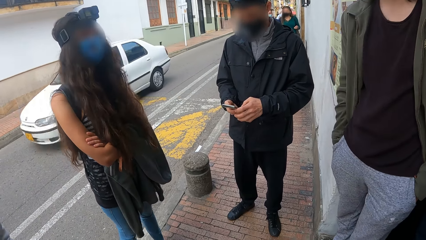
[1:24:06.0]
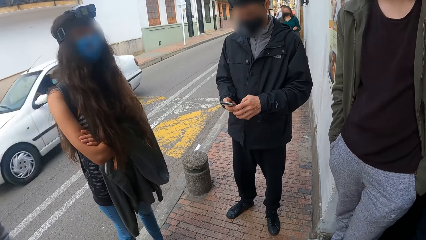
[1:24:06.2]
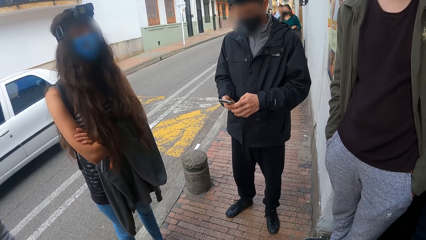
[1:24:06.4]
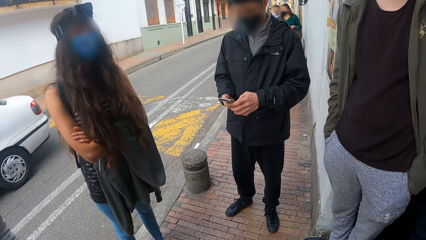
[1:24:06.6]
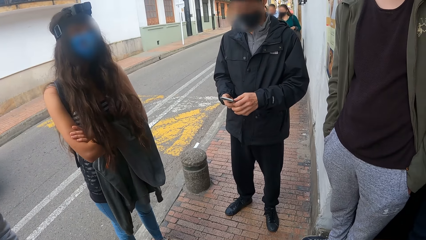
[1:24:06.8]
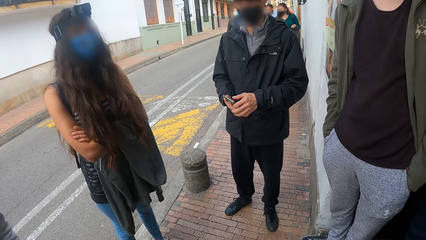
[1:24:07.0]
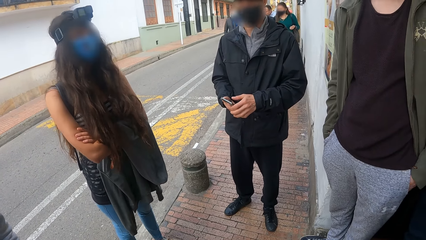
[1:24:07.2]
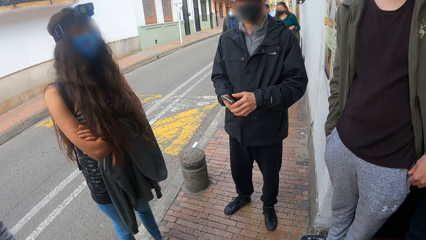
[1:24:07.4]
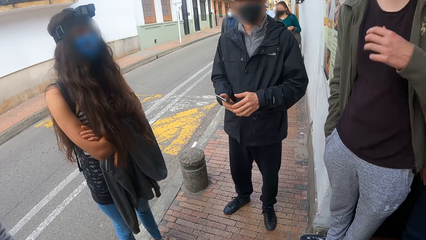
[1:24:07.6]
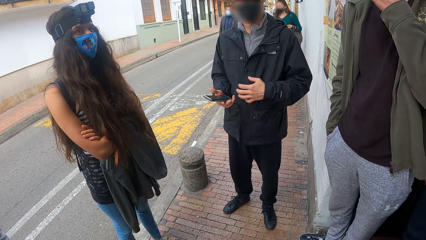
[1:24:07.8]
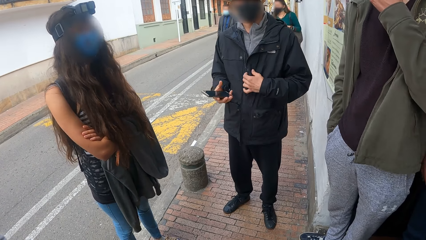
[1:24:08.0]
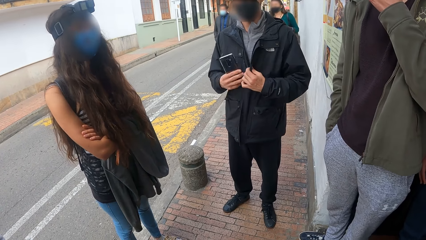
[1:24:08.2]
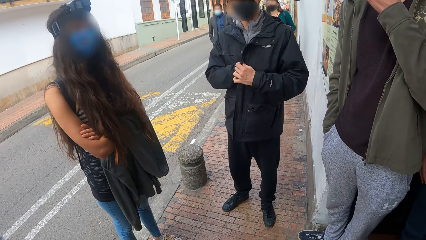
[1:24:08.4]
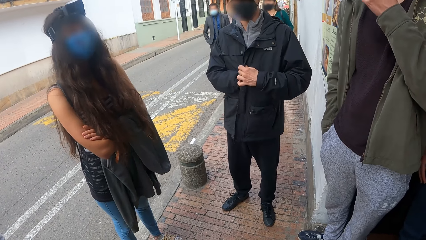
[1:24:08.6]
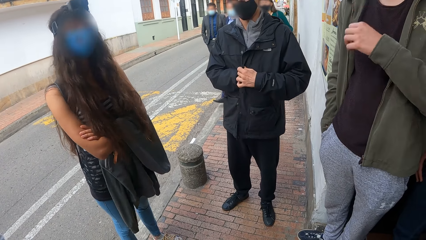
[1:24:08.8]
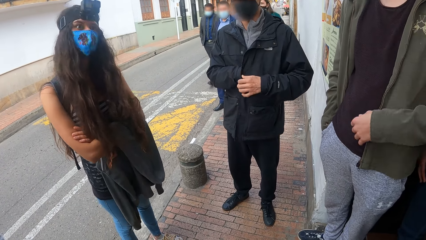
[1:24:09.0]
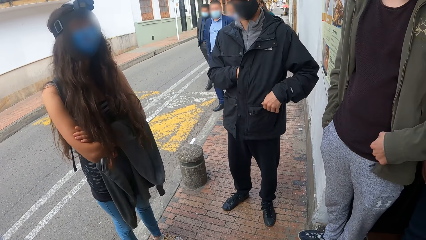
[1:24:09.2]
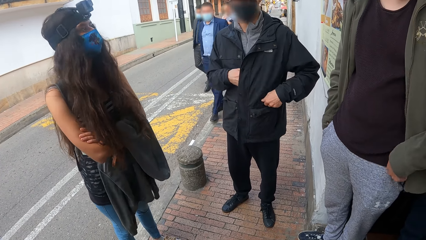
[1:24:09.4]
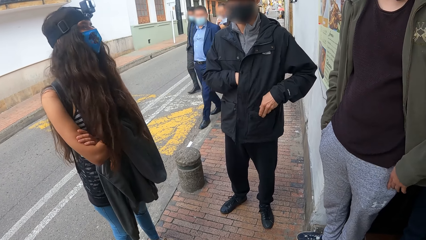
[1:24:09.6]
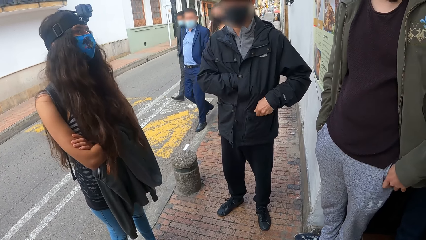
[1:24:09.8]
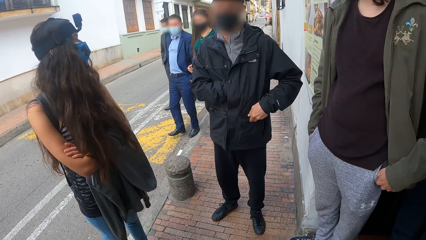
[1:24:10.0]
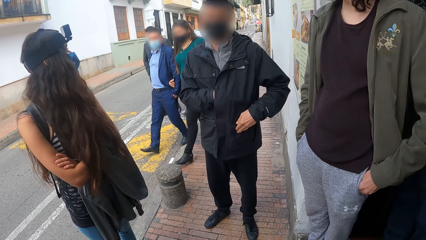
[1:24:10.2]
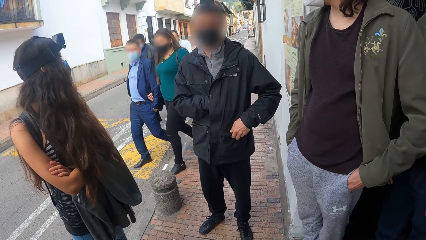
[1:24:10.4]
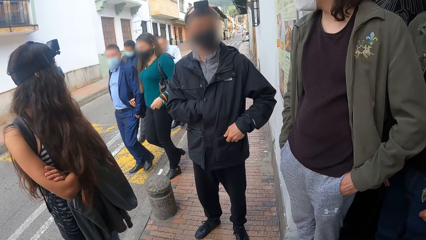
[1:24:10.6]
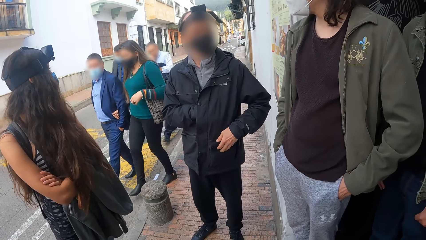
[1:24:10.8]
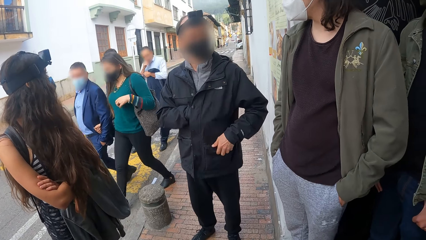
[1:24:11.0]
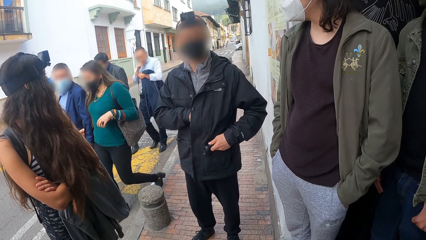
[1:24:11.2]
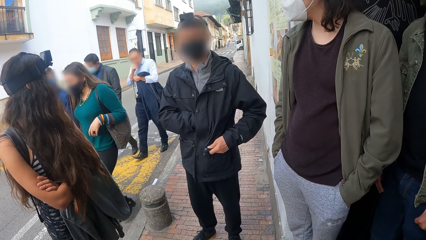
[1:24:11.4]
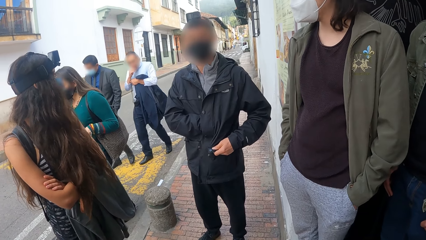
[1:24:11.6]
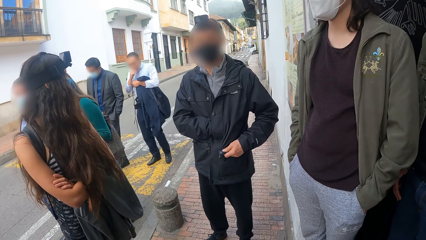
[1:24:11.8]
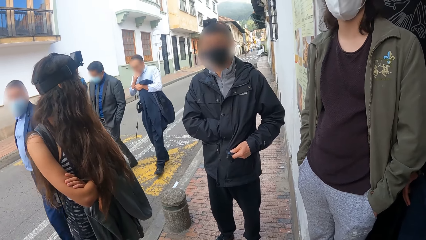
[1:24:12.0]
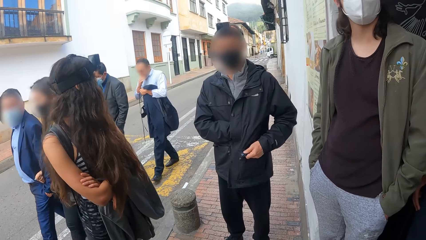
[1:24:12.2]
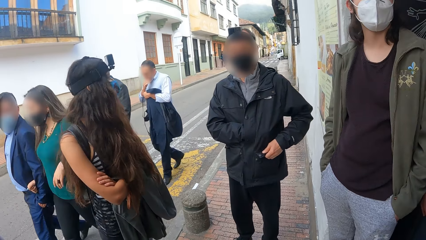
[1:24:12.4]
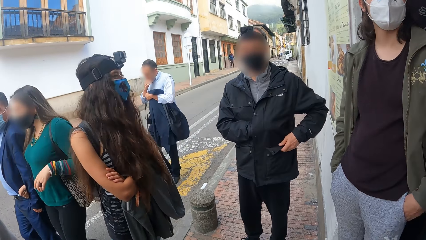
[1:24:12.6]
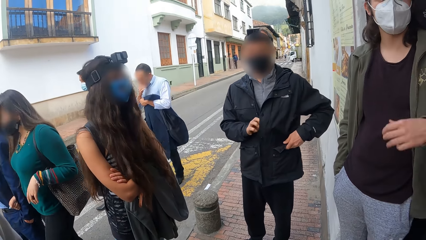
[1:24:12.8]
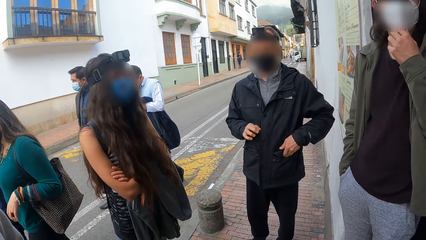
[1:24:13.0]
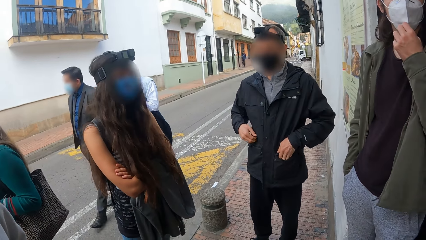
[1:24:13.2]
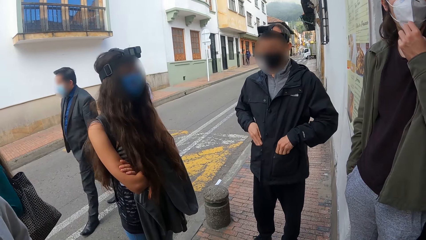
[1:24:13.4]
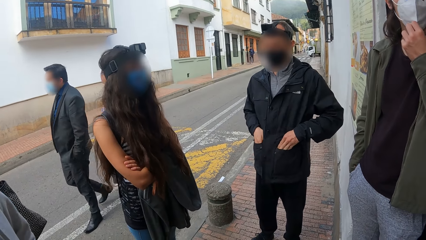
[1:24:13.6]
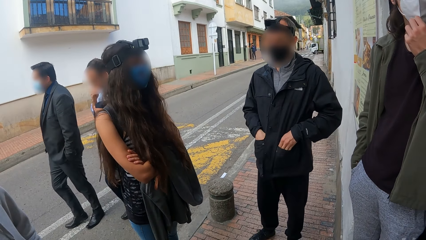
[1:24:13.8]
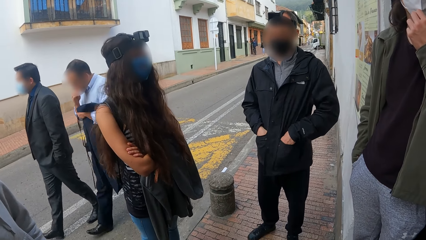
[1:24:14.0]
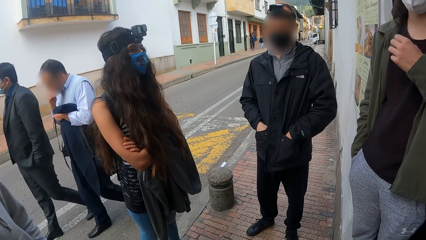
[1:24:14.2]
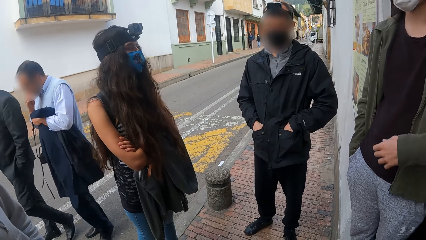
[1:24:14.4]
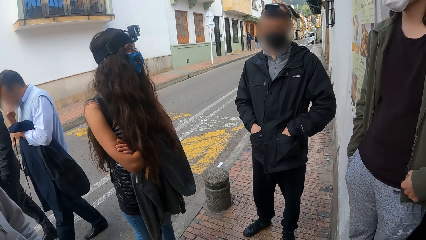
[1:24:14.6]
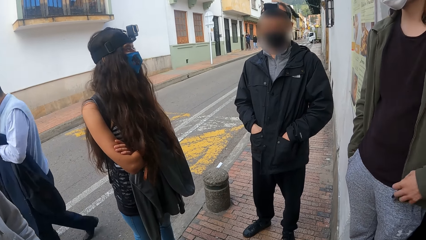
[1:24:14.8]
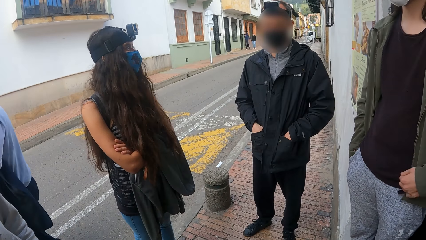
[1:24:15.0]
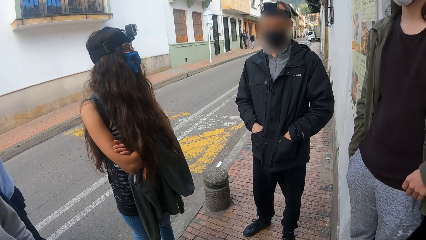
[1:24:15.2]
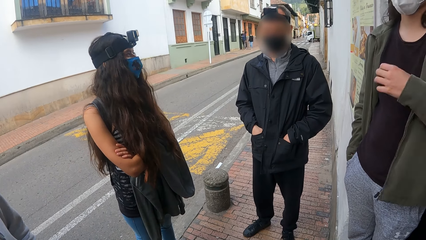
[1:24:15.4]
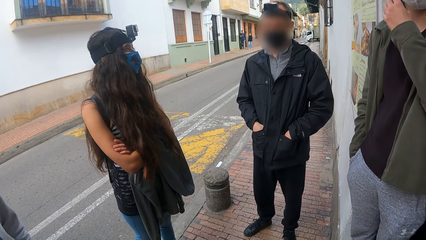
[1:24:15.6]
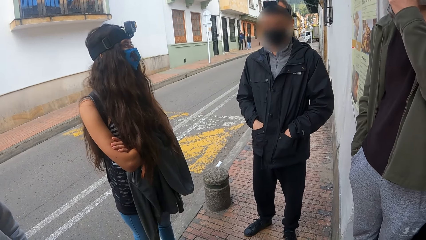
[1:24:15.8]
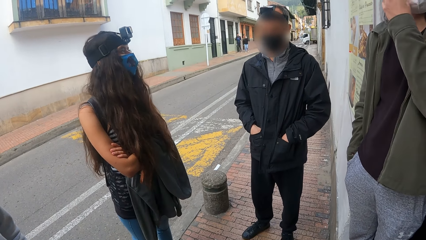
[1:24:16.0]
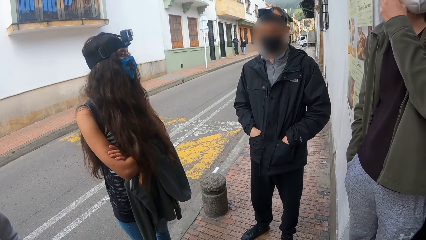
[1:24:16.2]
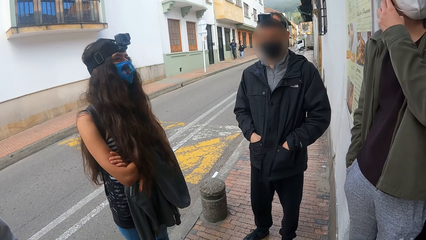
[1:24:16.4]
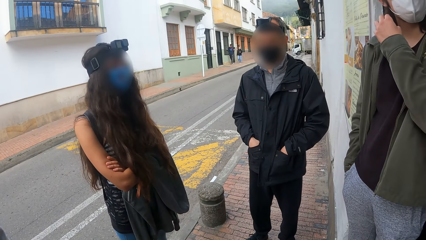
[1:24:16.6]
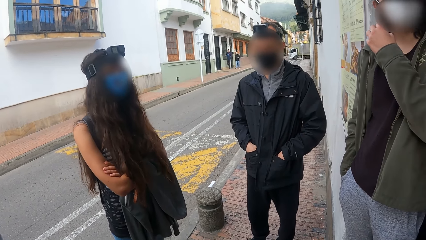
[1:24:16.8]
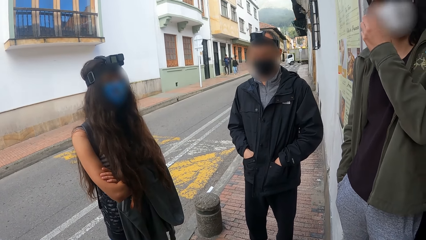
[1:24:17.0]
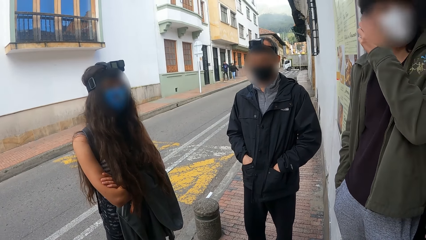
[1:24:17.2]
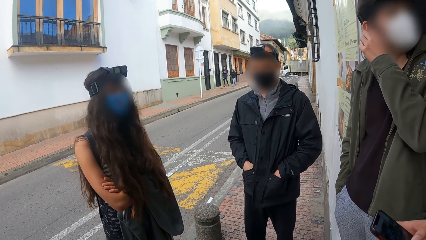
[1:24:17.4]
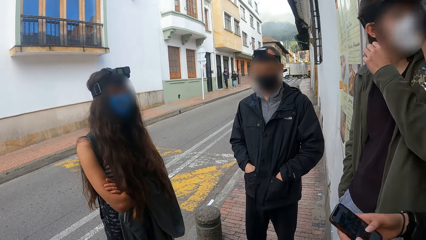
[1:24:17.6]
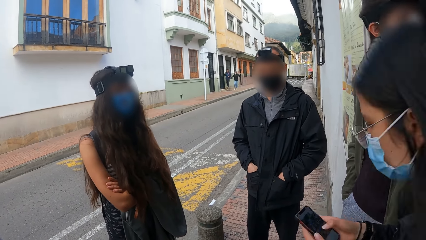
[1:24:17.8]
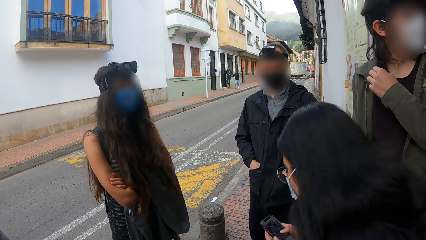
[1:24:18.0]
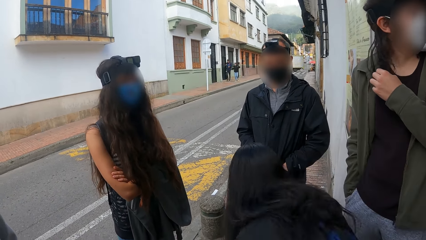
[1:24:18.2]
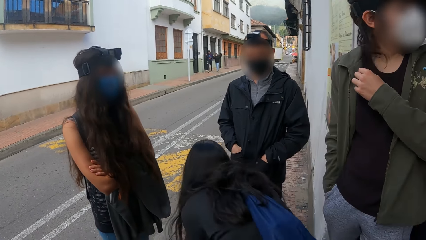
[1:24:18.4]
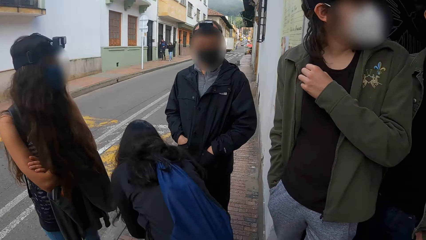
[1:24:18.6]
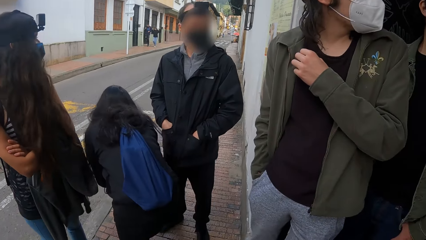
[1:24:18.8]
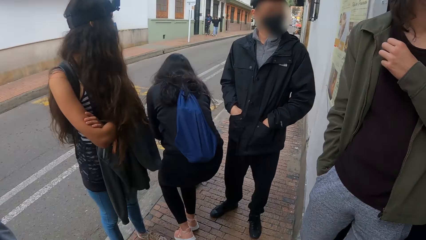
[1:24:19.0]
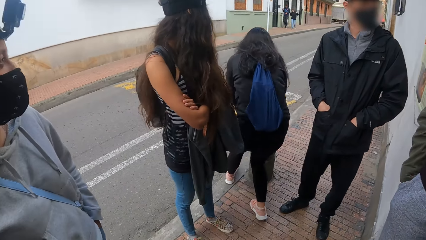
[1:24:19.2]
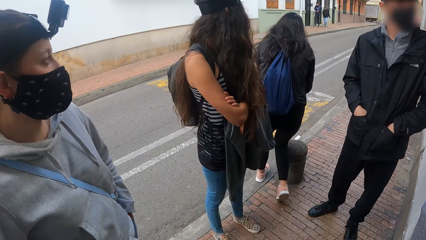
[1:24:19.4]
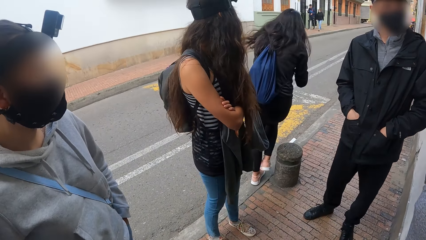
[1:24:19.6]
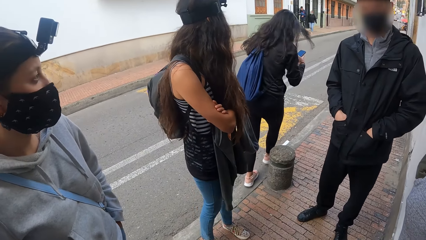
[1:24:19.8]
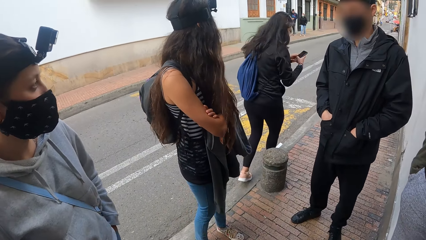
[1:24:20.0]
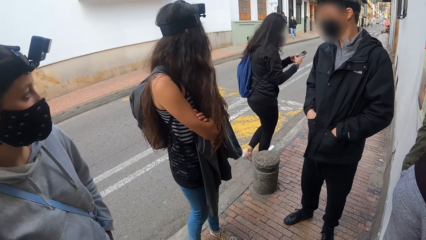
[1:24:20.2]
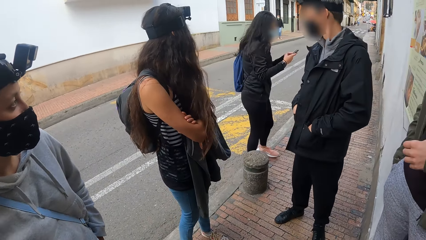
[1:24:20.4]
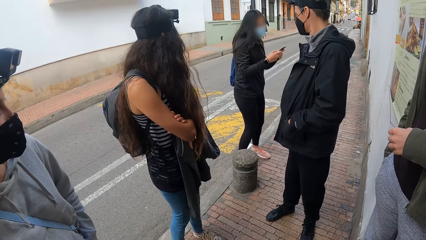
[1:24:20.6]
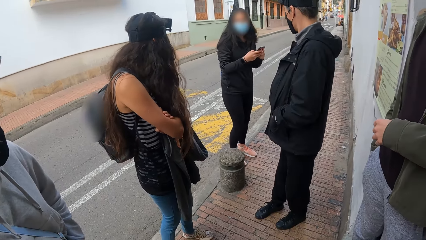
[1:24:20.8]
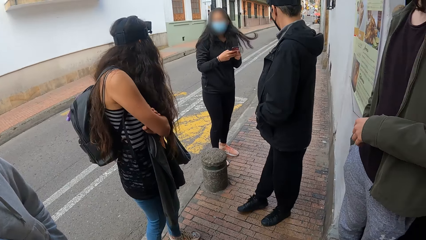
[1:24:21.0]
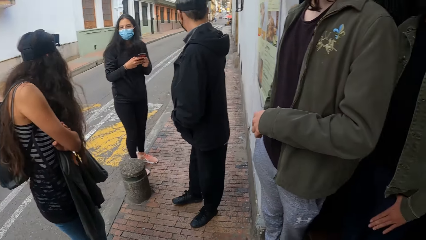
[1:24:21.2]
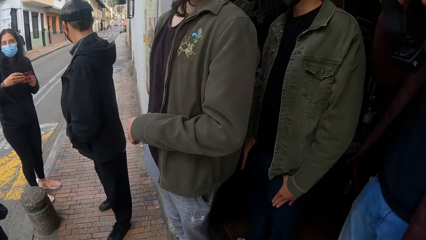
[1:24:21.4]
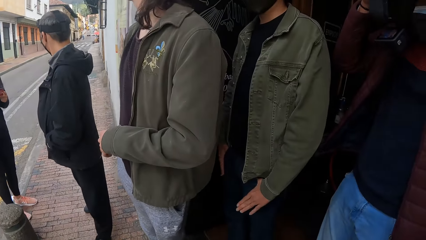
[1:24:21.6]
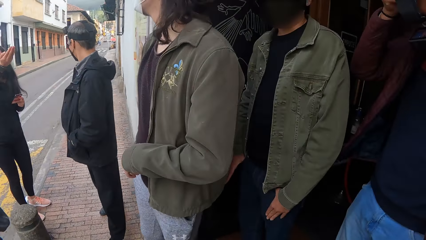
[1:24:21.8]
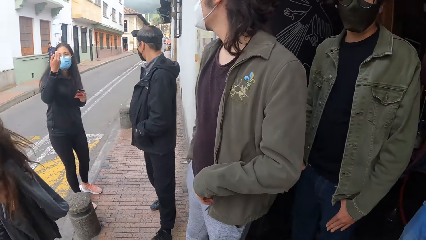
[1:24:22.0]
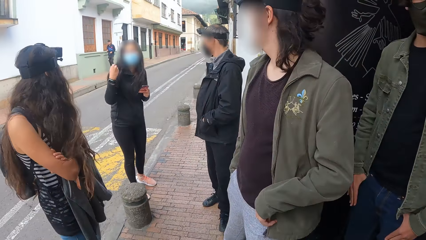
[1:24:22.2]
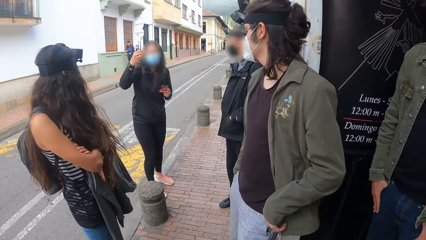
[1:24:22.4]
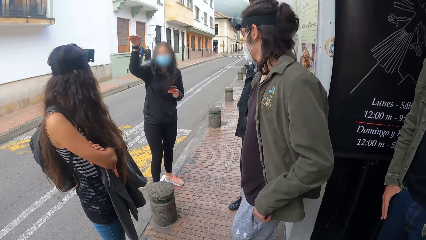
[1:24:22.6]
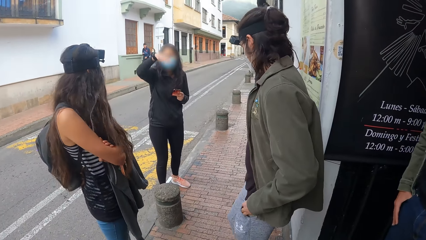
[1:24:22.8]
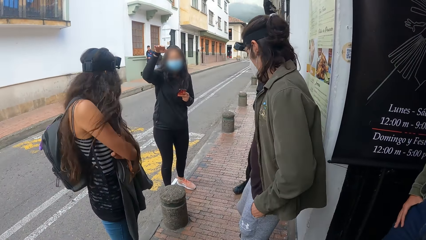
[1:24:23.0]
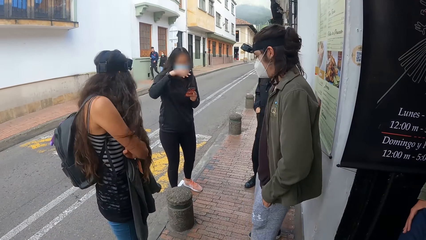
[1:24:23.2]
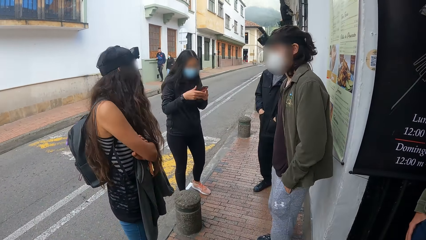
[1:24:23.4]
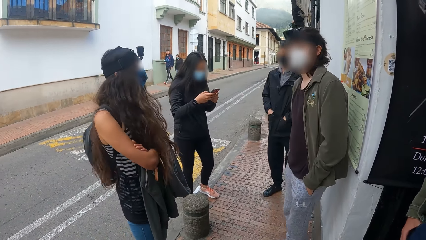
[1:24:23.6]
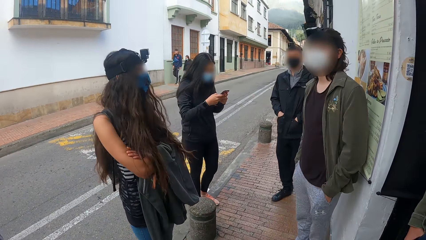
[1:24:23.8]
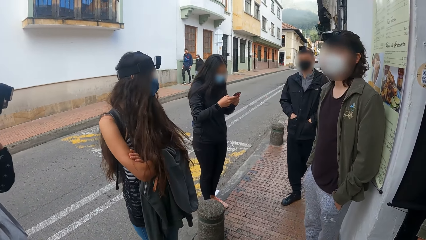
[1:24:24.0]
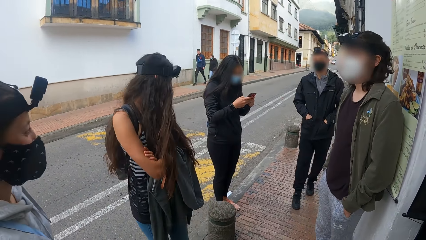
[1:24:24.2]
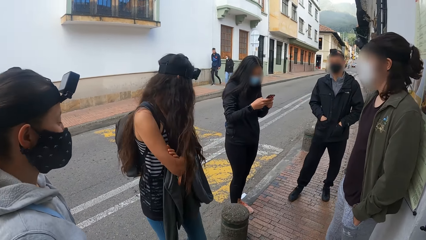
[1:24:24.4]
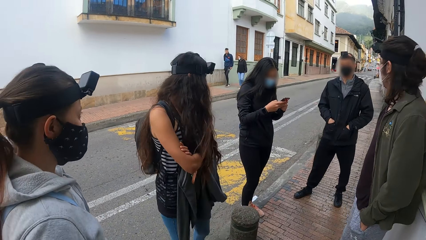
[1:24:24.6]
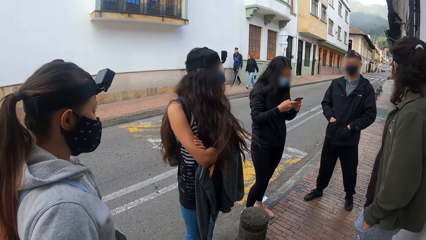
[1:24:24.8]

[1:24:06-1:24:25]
The man adjusts his nose mask with his left hand. Another man holds his jacket with his left hand and puts the phone in his right hand in his jacket. The first man puts his left hand in his pant pocket. The first man adjusts his nose mask with his left hand. The other man puts his hands in his jacket's pockets. The first man brushes his right ear with his left hand. The woman walks to the back of the other man. The woman operates a phone with both hands and interacts with the group of people. The camera wearer moves closer to the woman with the group of people. They move around on the pavement.
